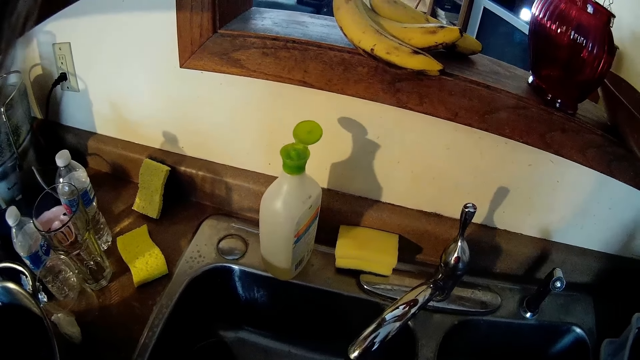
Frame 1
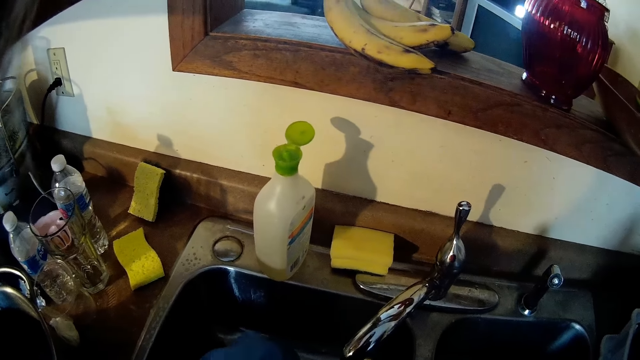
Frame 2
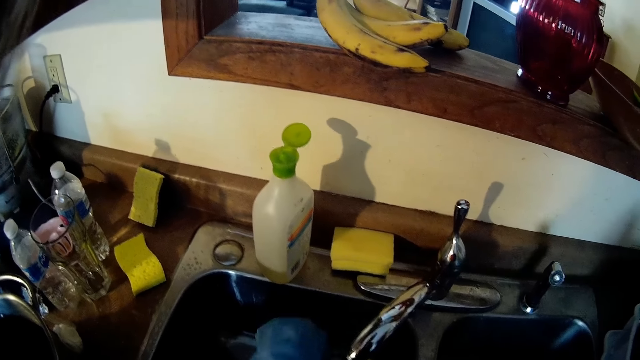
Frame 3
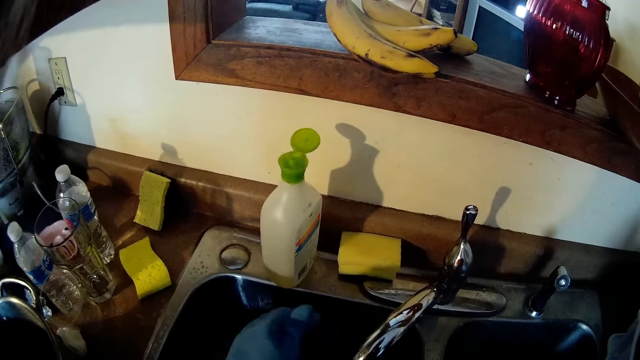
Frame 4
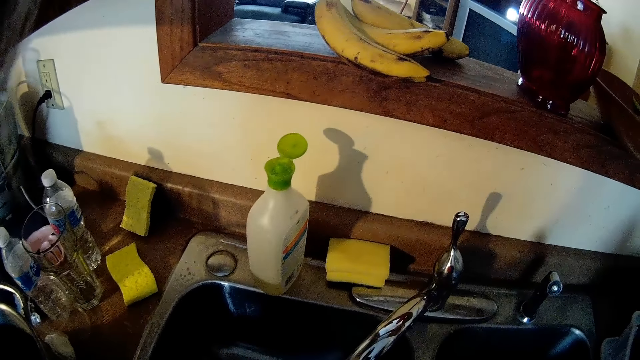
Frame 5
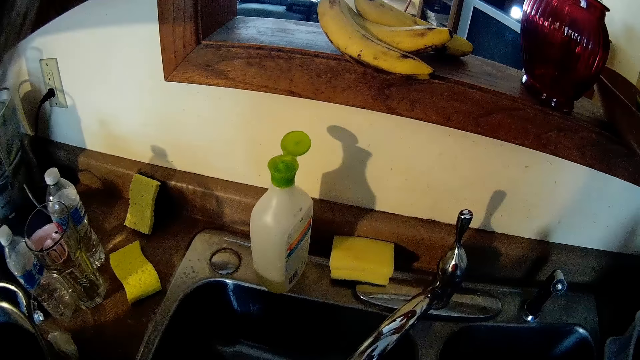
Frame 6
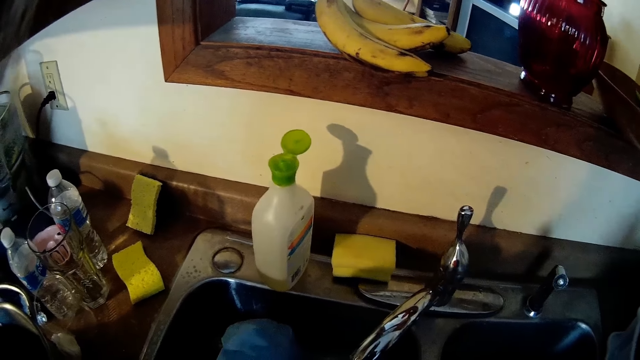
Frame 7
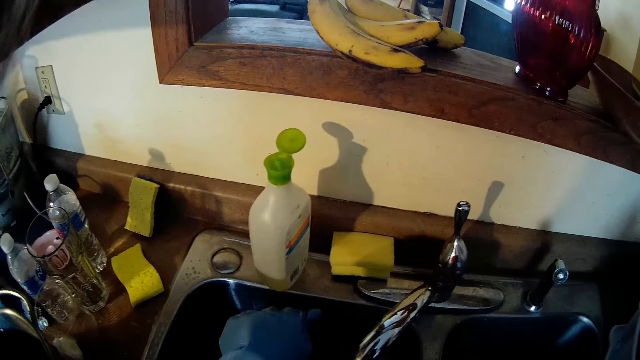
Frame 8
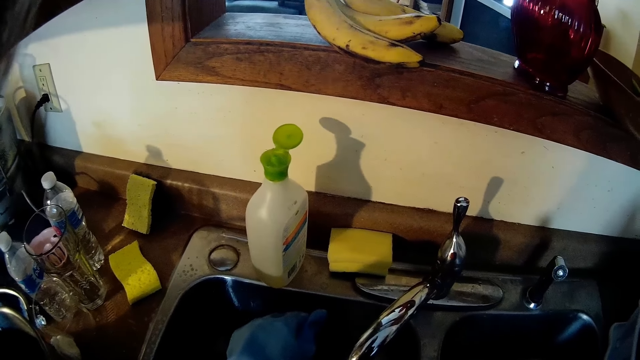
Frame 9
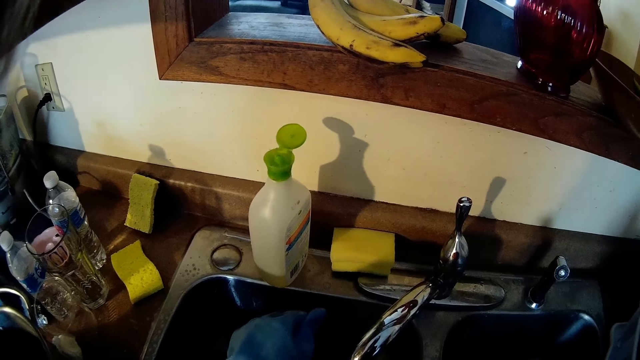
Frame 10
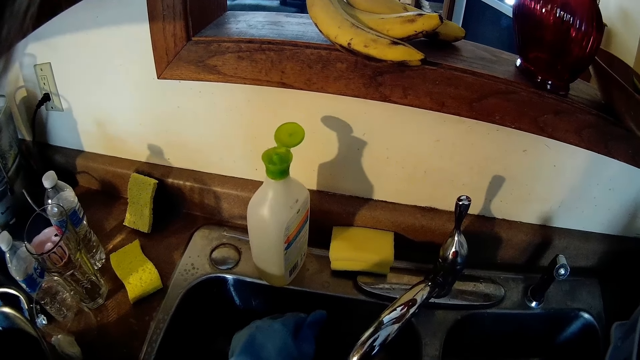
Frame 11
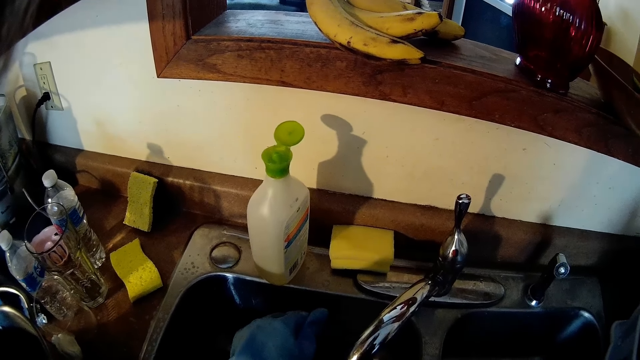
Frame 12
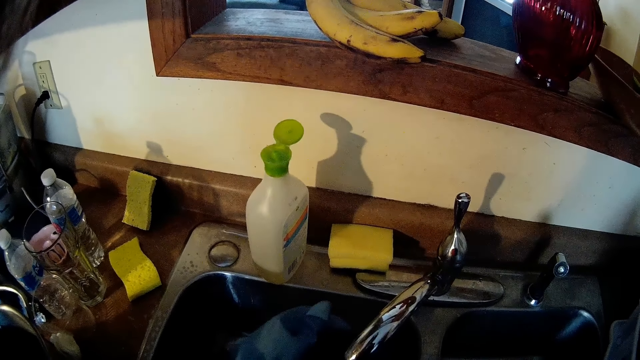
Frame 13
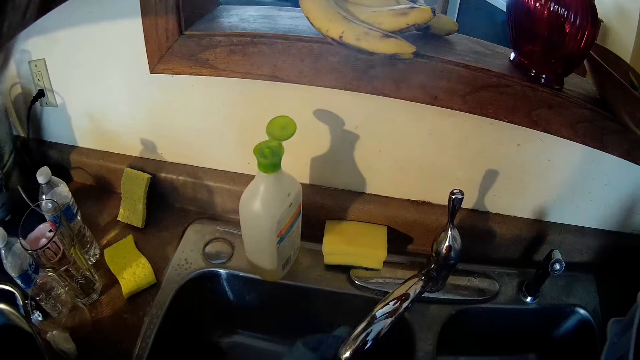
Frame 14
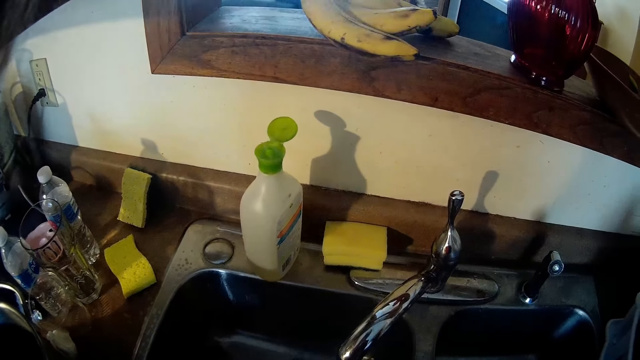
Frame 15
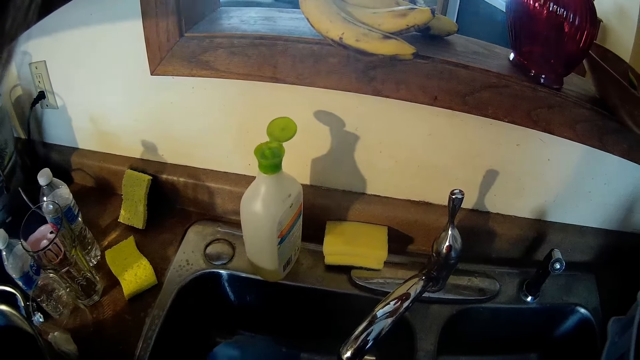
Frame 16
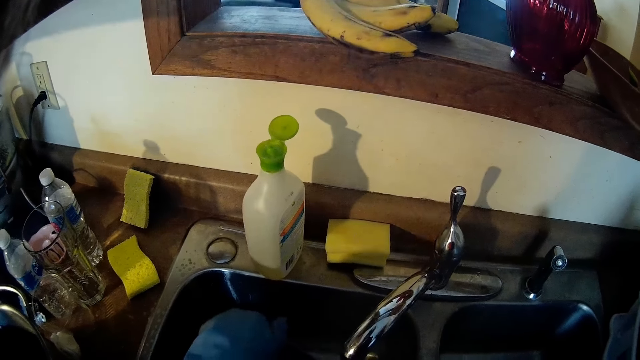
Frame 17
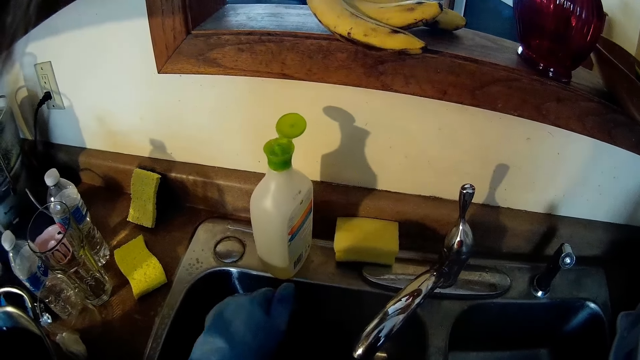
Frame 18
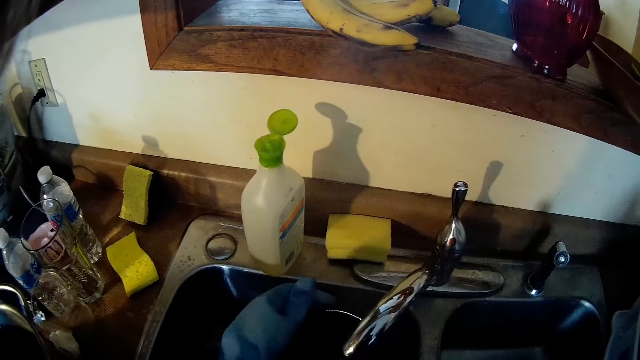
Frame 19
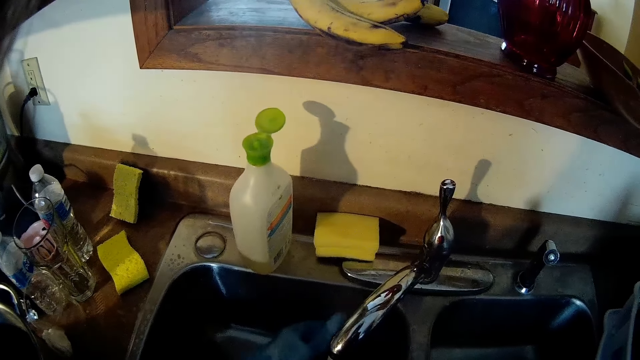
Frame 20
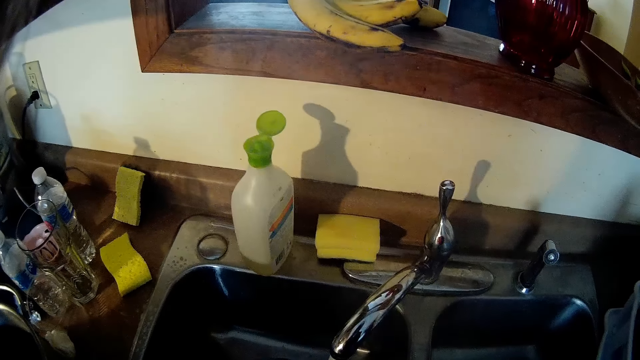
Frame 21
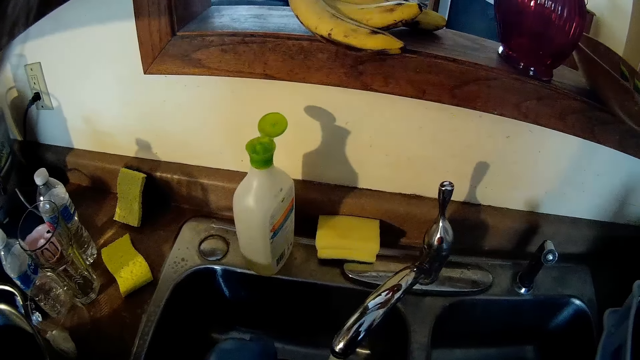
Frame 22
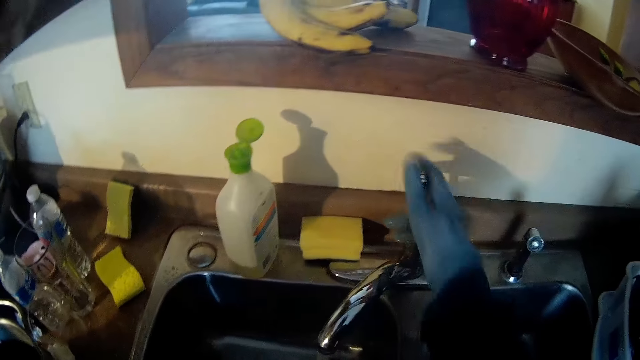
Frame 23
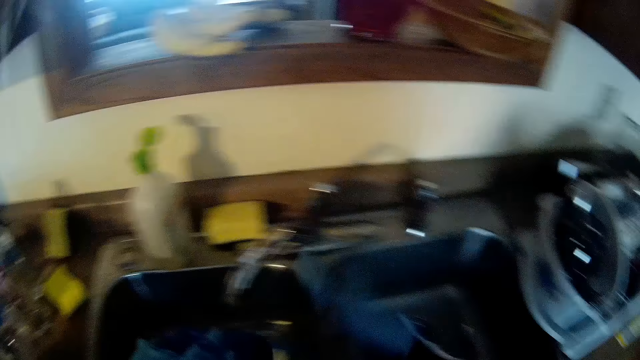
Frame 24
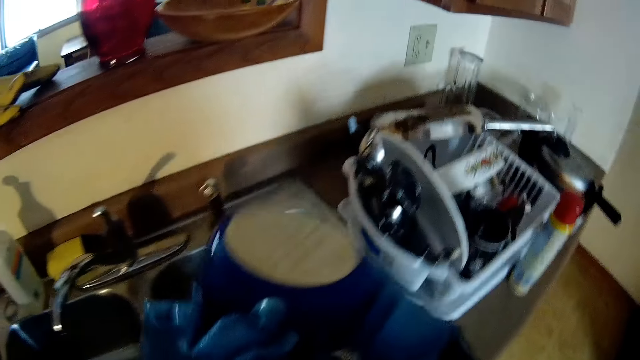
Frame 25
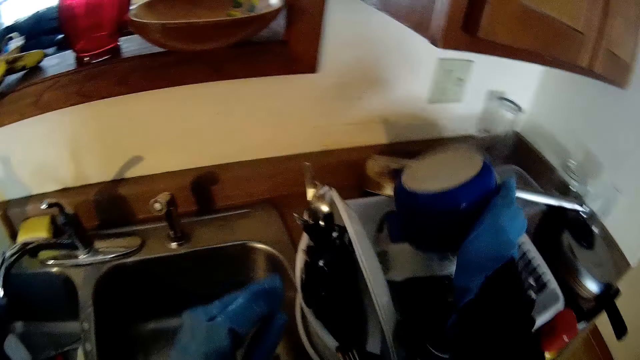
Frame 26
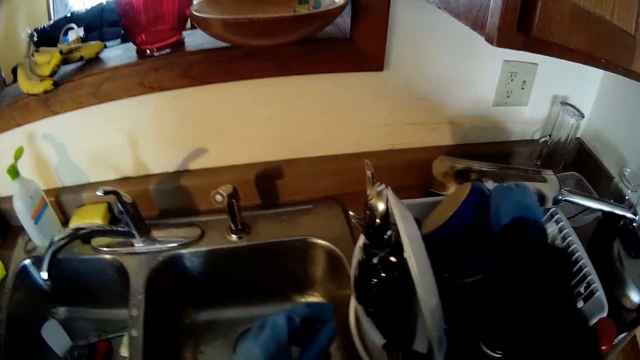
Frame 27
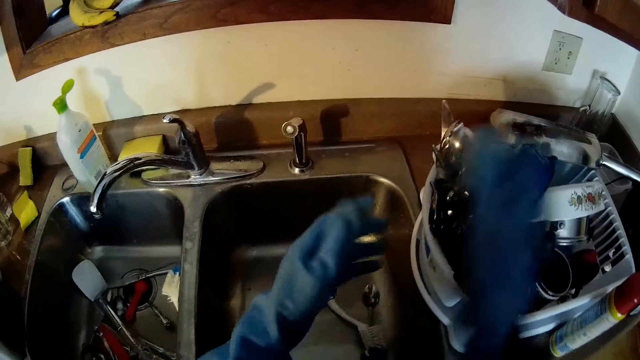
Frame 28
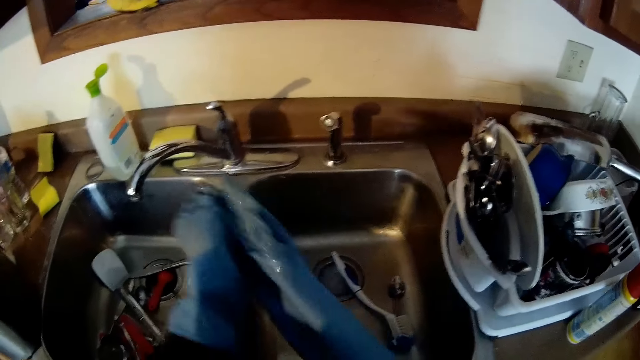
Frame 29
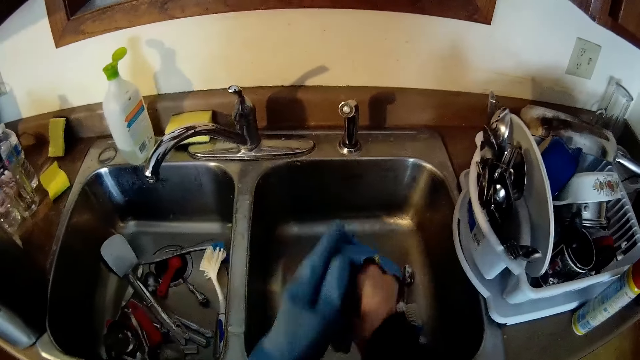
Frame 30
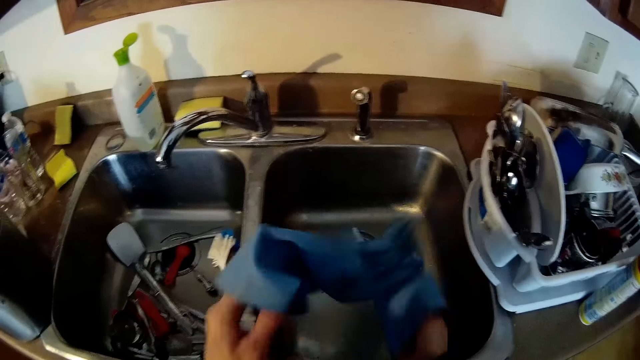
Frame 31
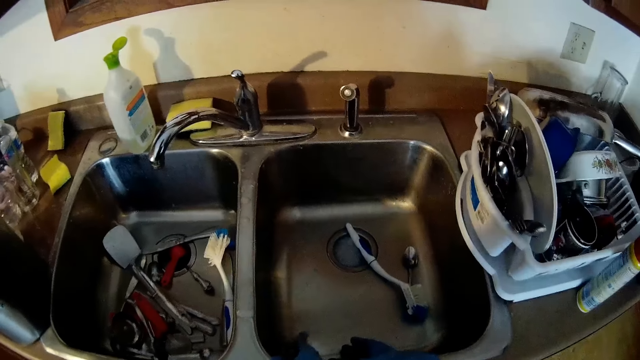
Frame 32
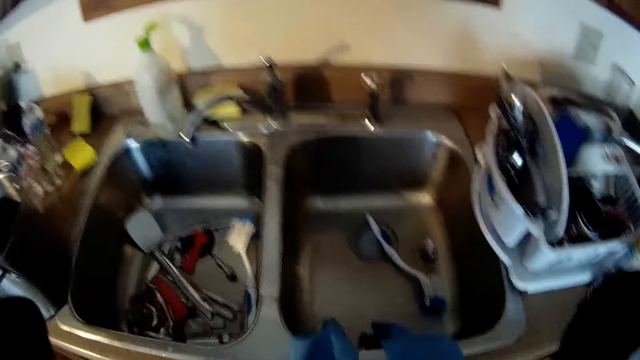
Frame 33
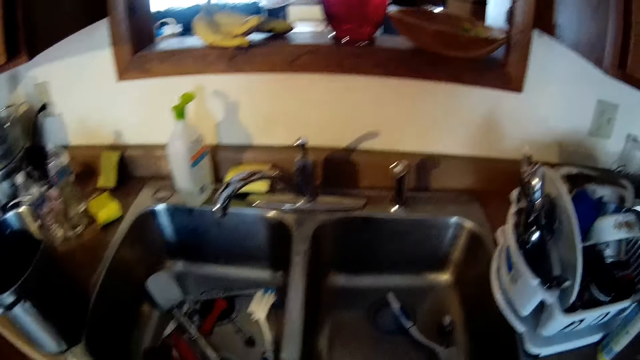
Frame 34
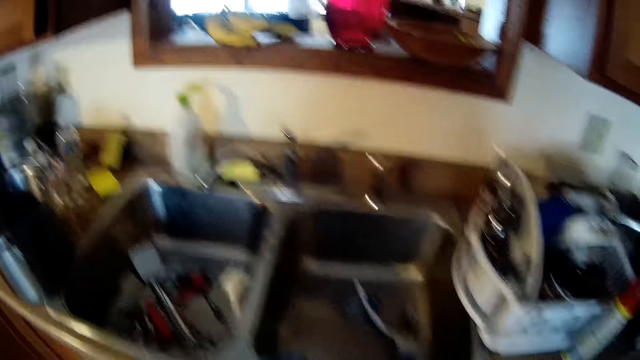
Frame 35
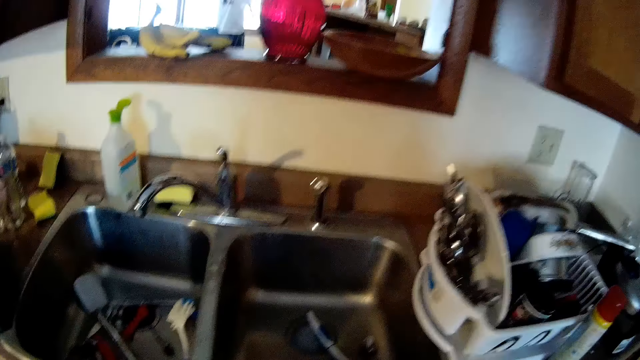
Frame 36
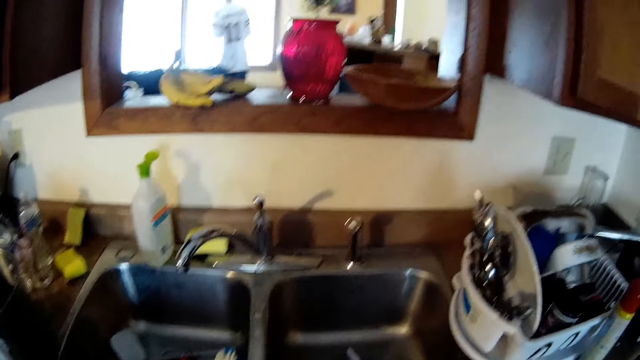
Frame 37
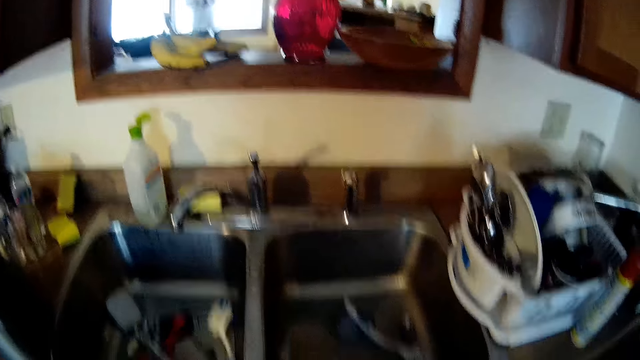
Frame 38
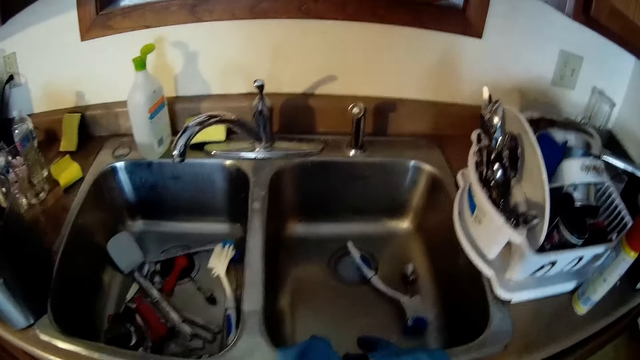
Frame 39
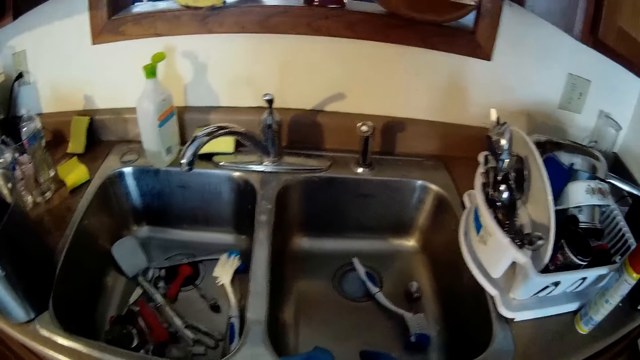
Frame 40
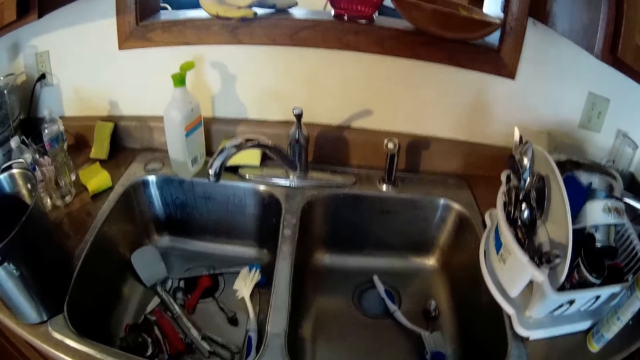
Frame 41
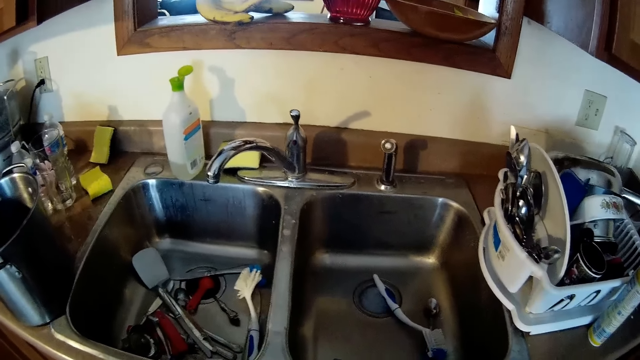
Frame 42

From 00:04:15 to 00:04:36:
The camera wearer turns off the sink tap. They put the cooking pot in the utensil holder. They remove gloves. They adjust the camera on the head.
